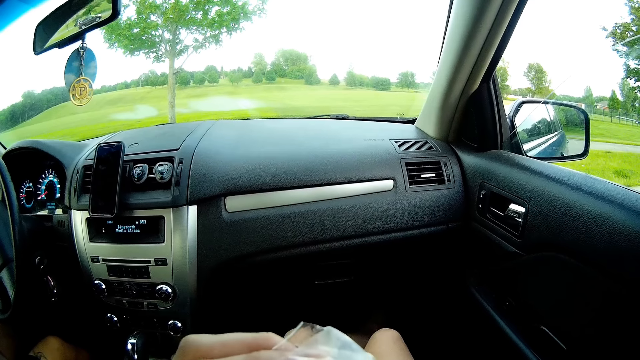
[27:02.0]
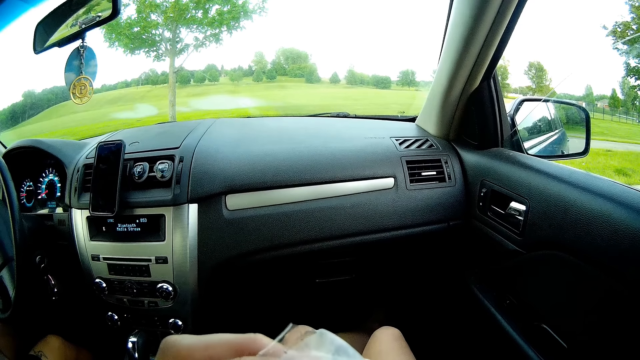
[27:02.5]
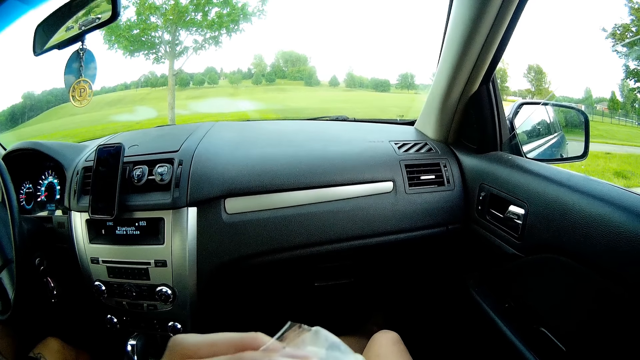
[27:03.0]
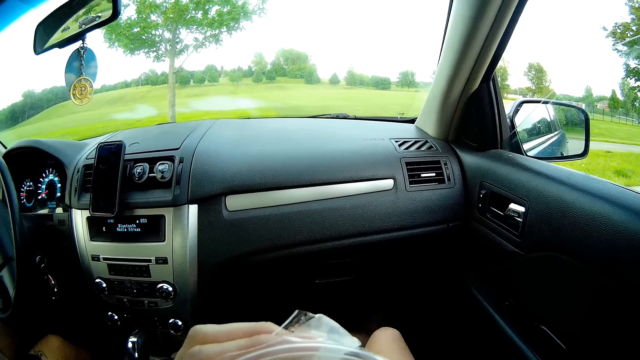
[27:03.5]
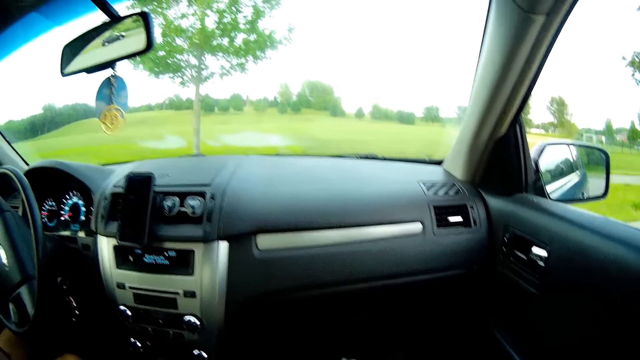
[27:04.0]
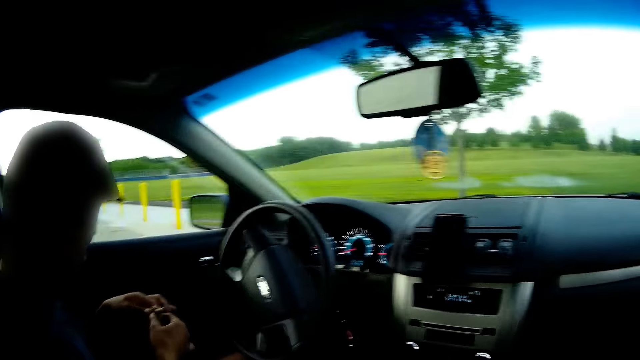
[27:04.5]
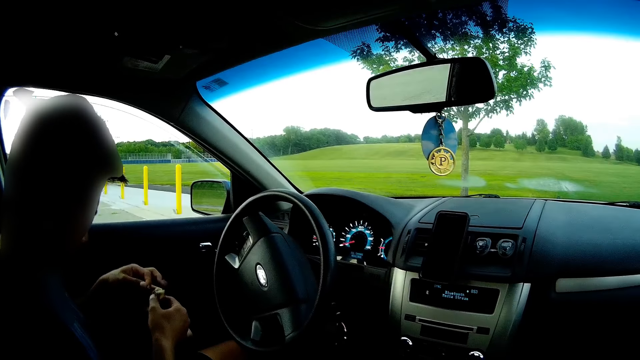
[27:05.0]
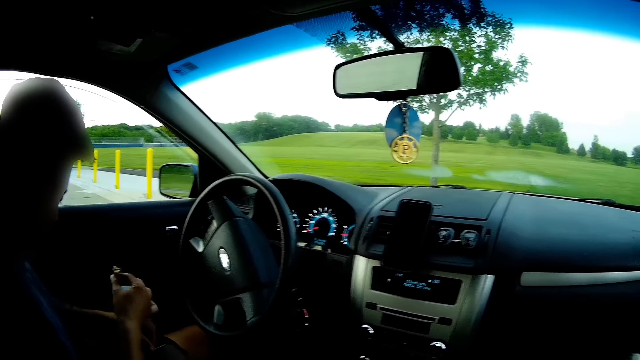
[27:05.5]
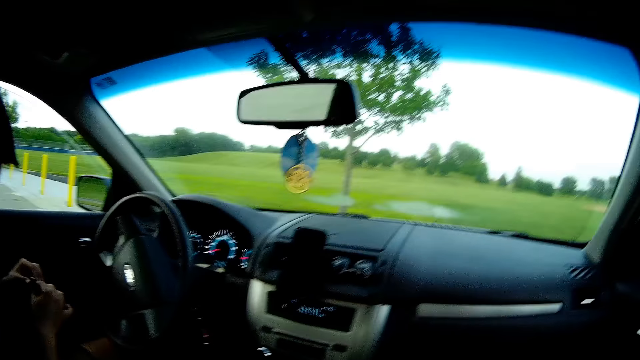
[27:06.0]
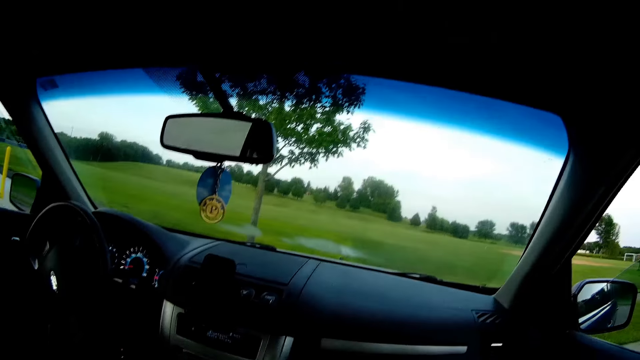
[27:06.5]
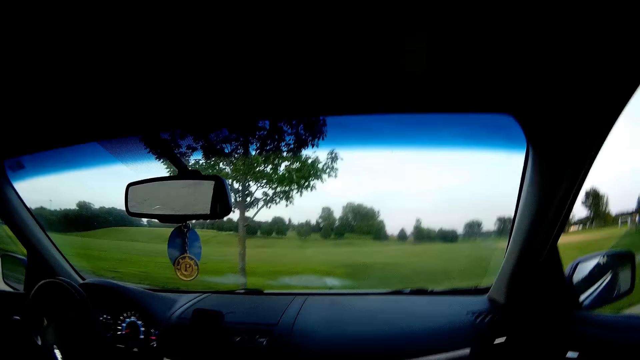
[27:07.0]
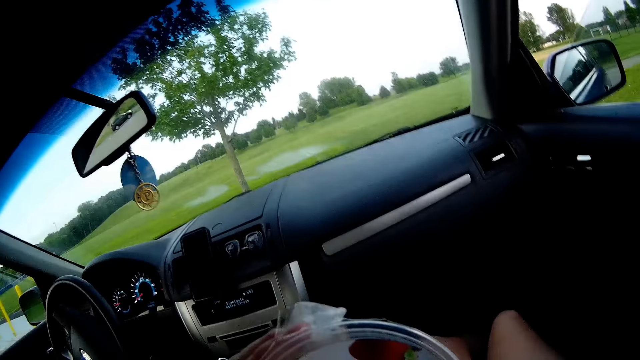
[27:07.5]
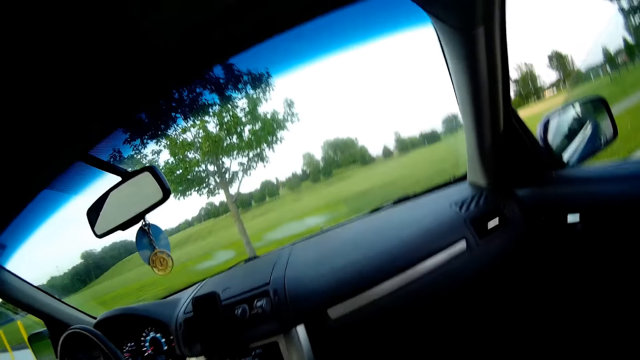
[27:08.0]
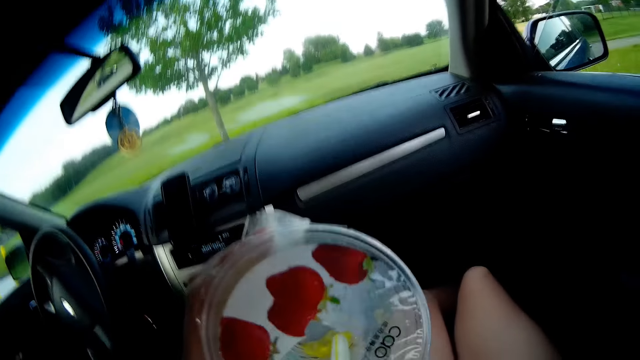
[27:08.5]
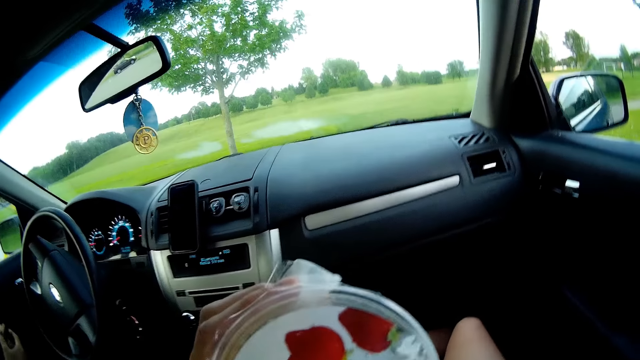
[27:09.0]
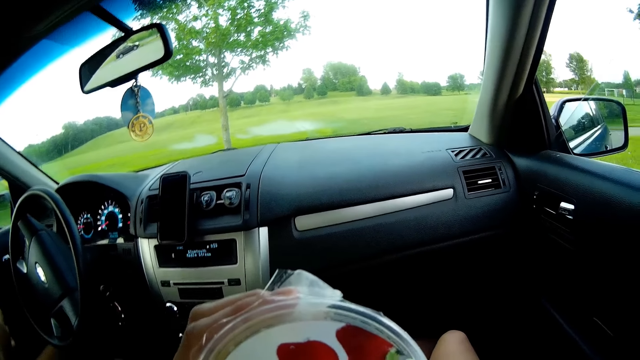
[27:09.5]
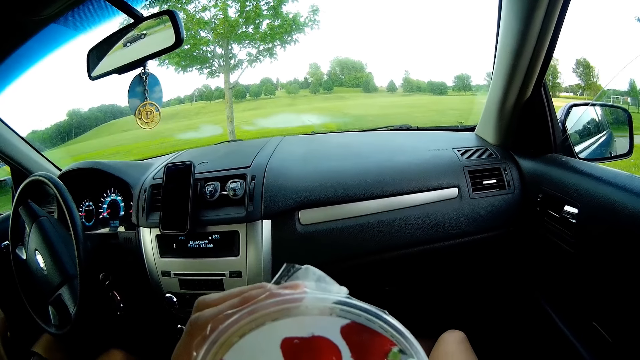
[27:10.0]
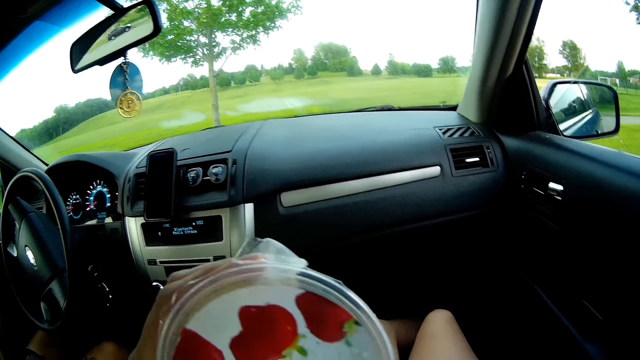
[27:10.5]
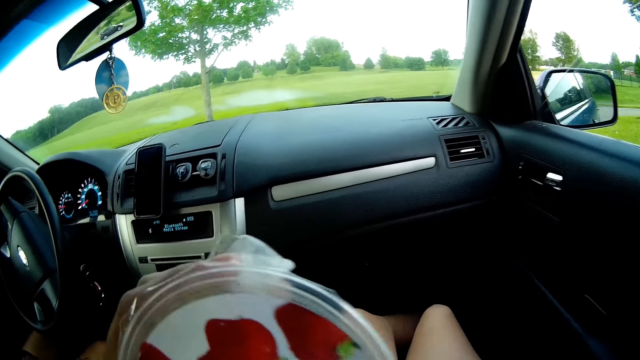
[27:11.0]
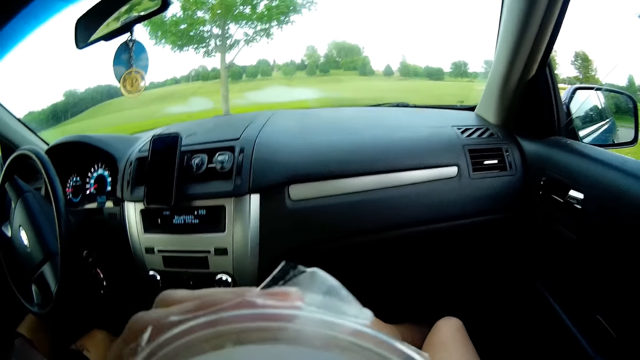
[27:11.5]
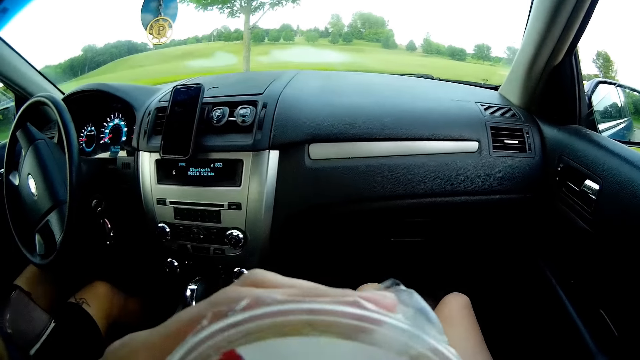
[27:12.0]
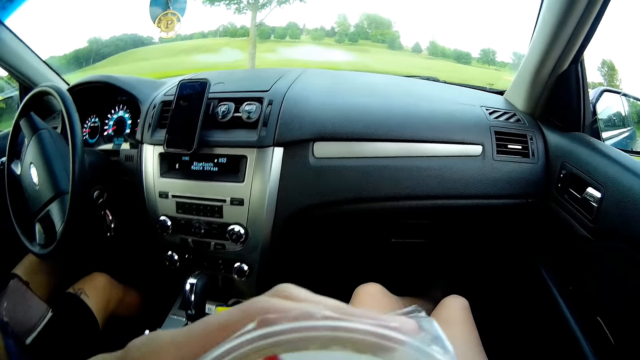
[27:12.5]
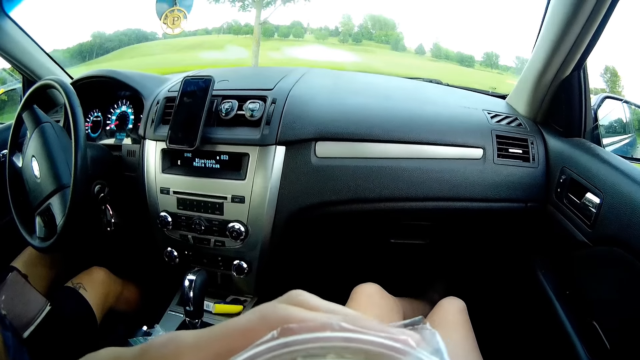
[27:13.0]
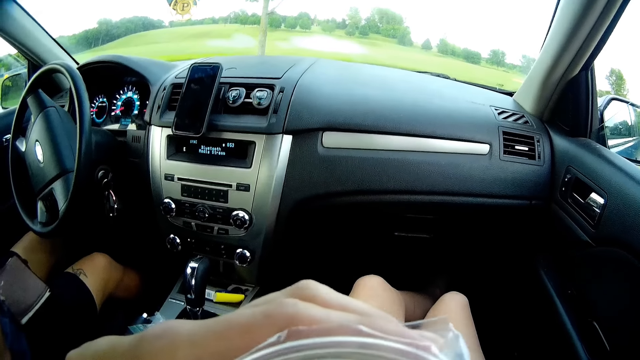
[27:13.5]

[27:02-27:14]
The man removes dirt from the chocolate in his hand. The camera wearer interacts with the man. She holds the juice cup to her mouth with her left hand.

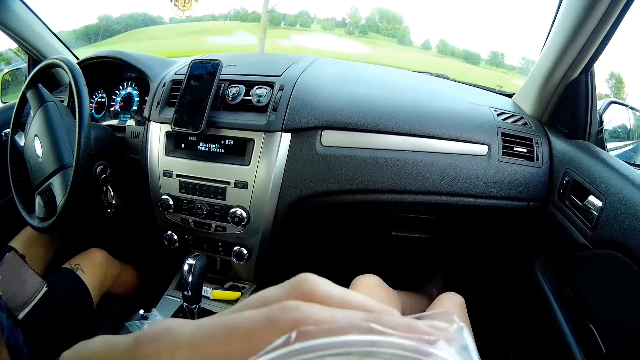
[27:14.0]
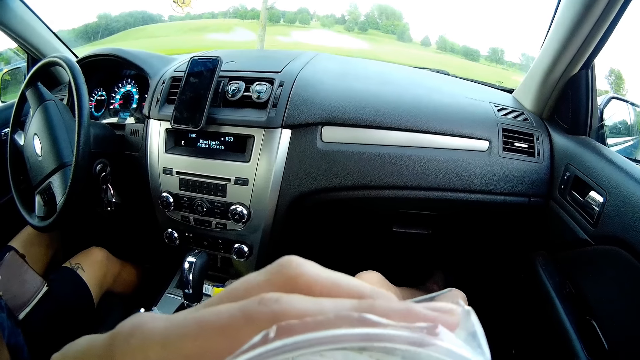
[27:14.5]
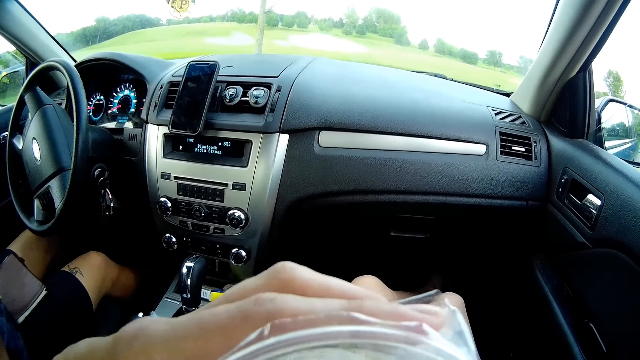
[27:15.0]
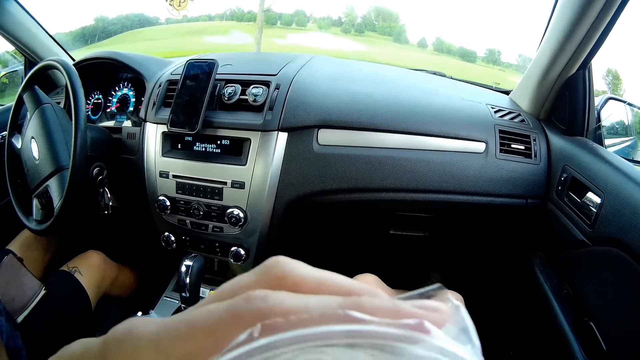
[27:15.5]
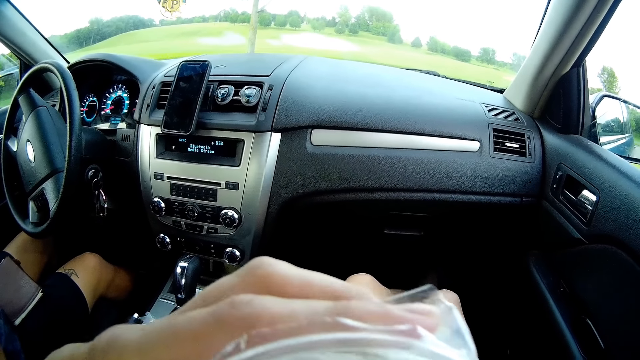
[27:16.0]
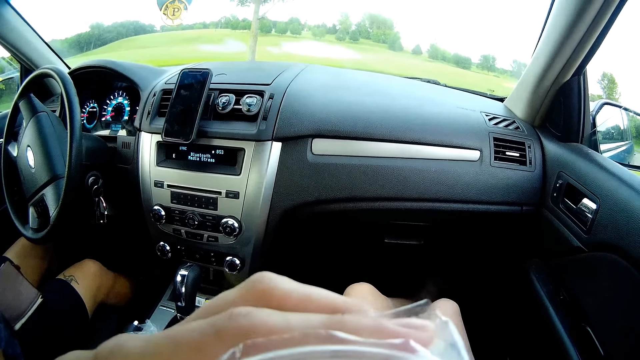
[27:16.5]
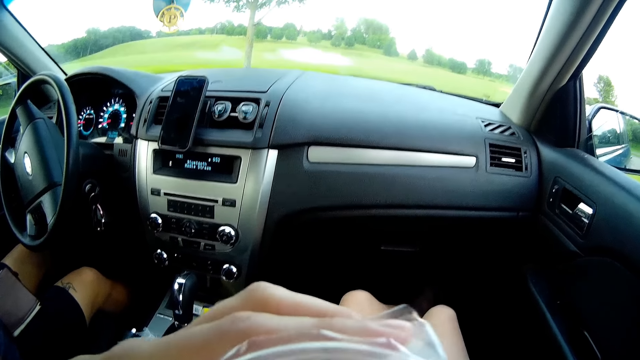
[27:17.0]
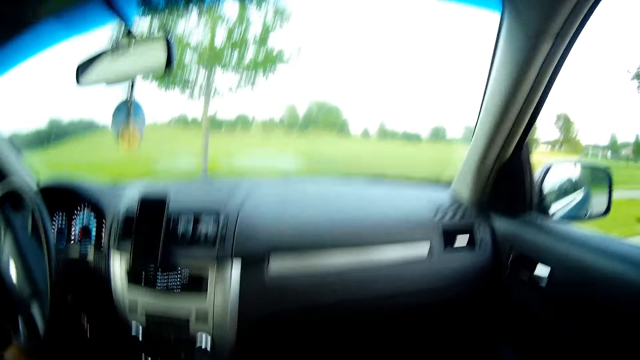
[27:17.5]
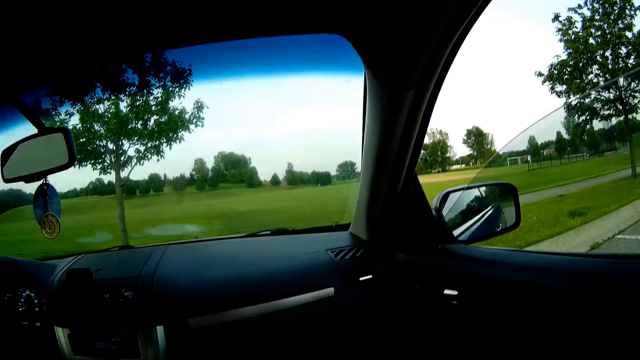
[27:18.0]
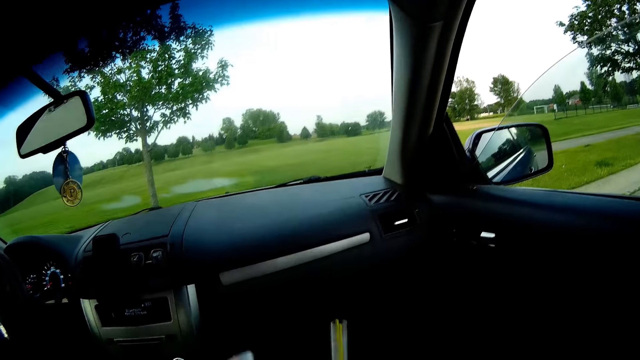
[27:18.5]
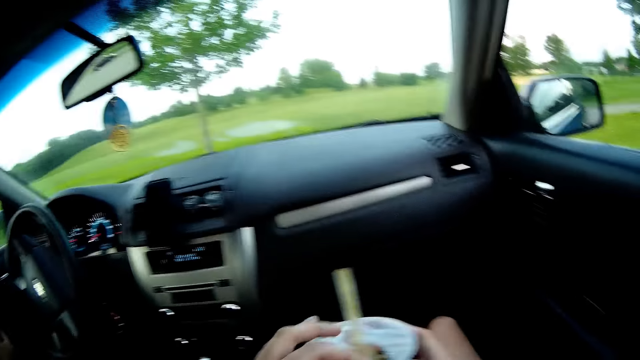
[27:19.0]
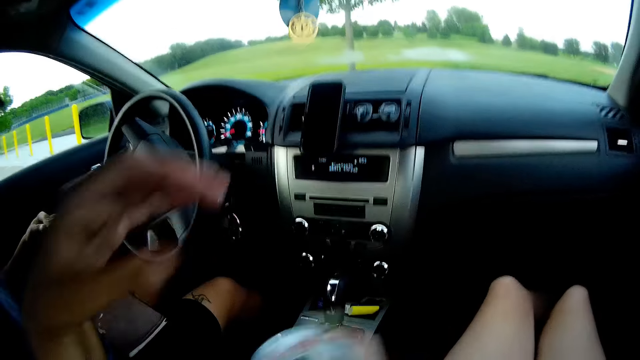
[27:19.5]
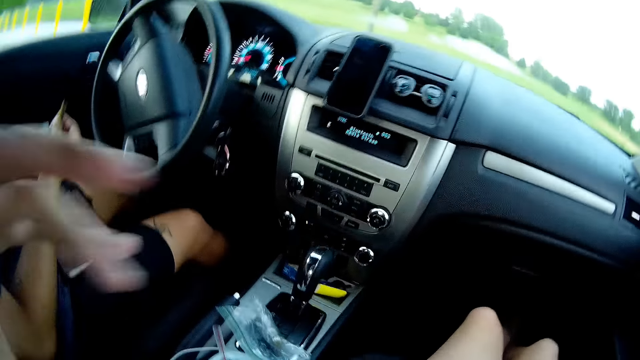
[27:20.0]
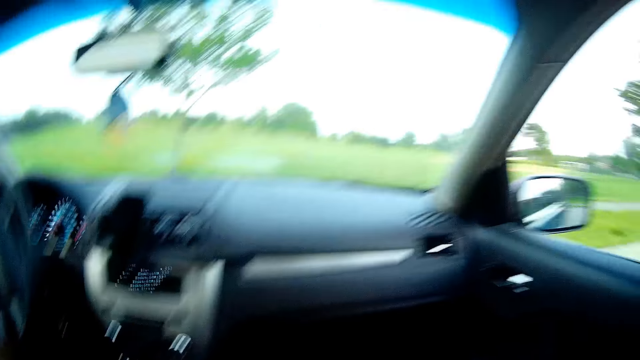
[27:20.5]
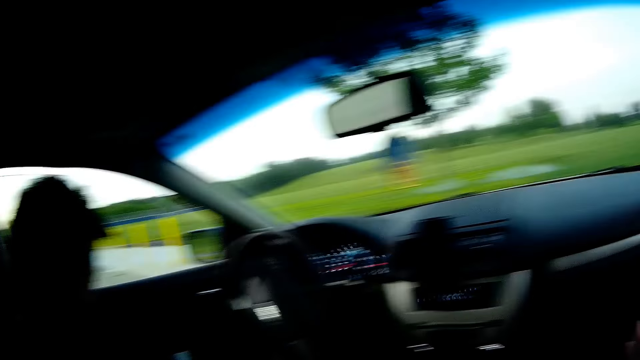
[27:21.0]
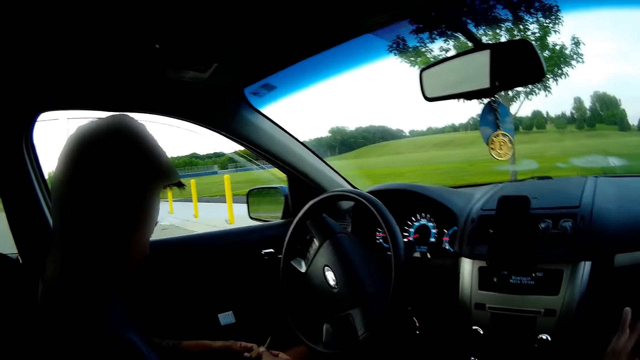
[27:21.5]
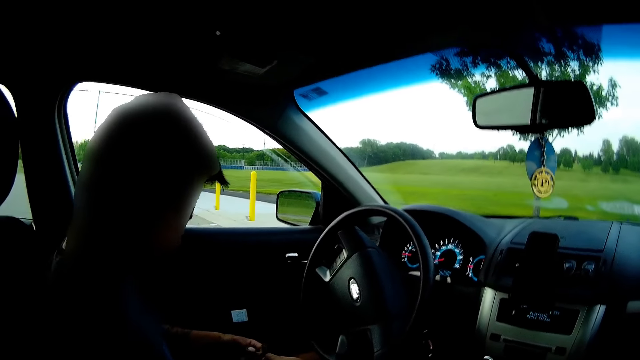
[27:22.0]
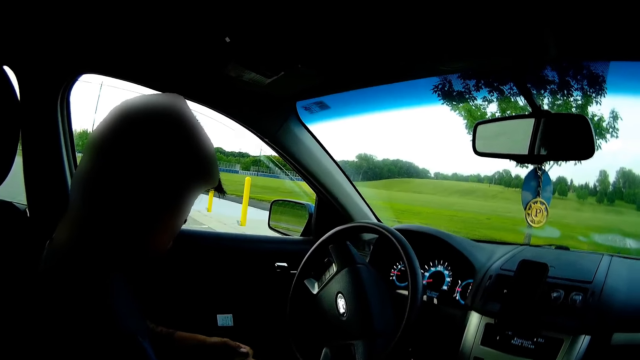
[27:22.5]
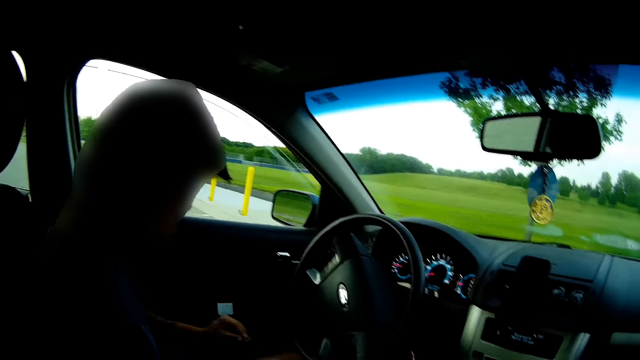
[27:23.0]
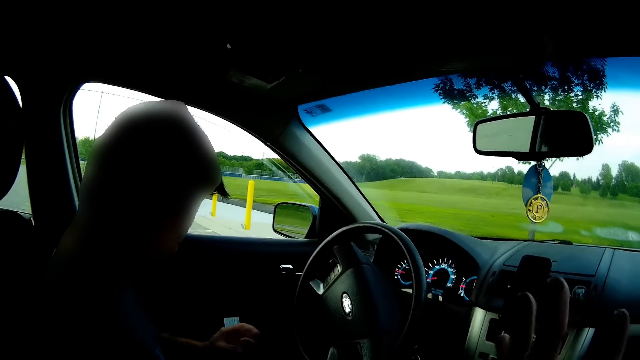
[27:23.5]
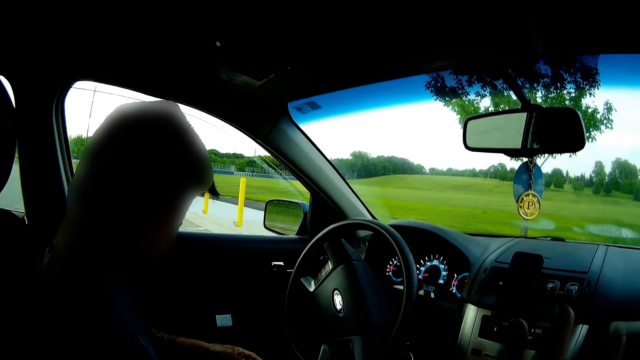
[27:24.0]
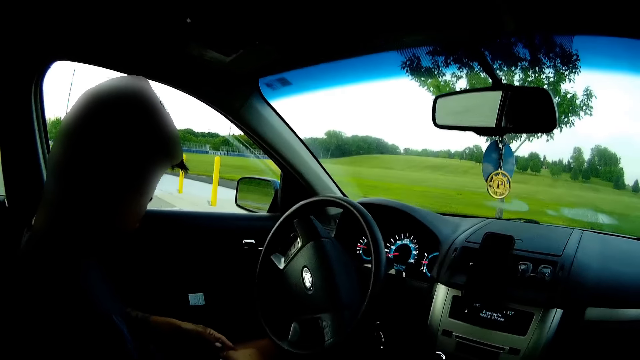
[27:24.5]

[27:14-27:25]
The camera wearer passes the plastic cup from her left hand to her right hand. She drops the plastic cup in a cup holder with her right hand. She touches her face with her left hand.
